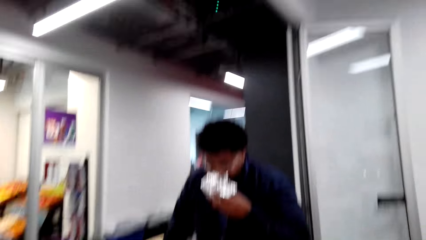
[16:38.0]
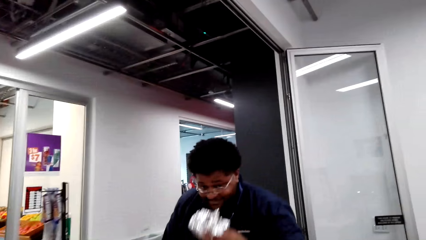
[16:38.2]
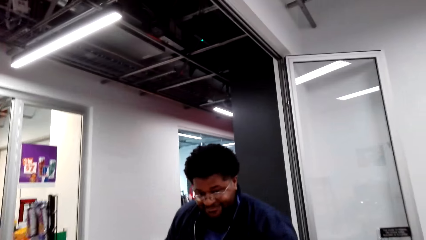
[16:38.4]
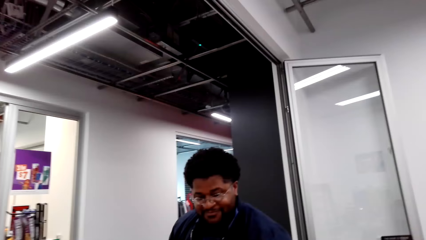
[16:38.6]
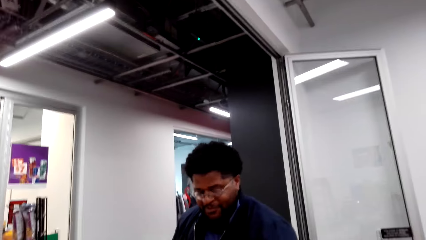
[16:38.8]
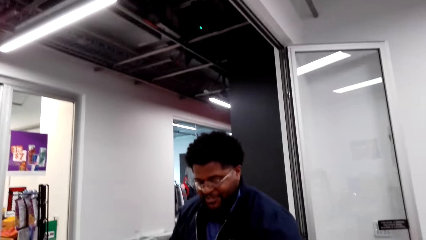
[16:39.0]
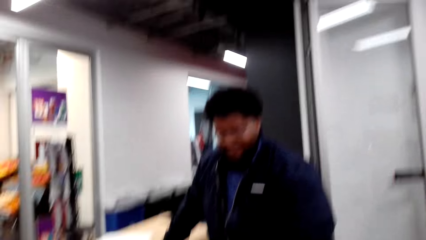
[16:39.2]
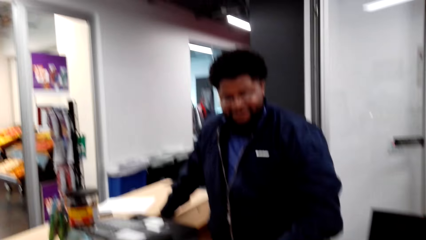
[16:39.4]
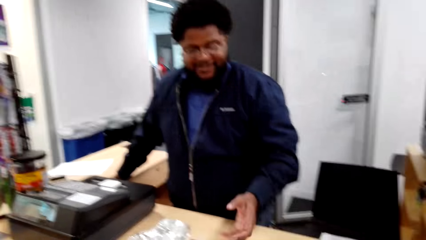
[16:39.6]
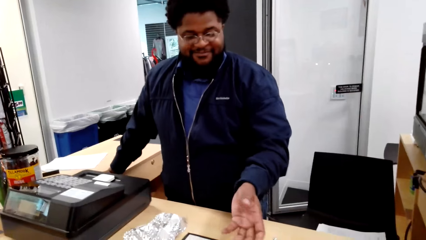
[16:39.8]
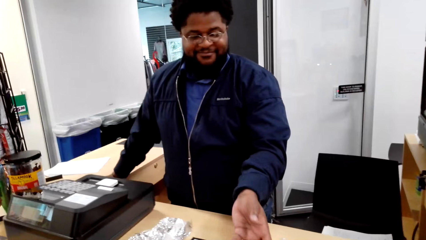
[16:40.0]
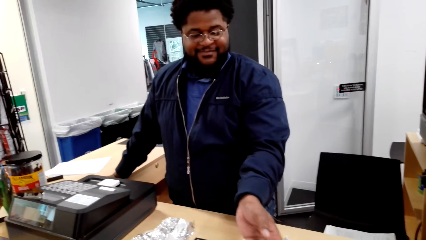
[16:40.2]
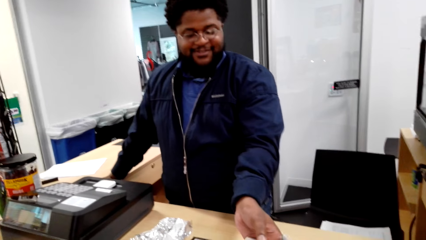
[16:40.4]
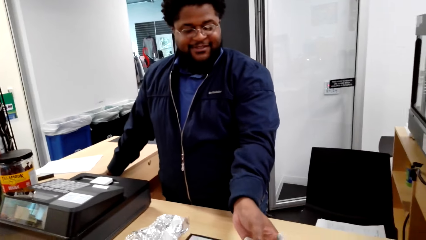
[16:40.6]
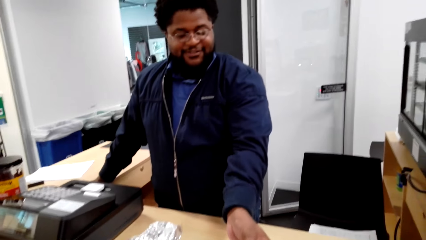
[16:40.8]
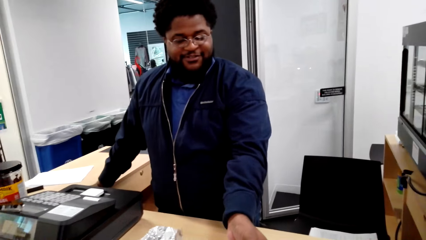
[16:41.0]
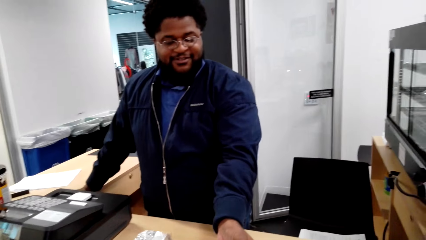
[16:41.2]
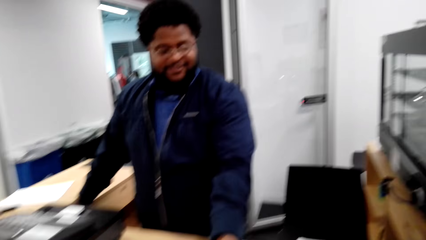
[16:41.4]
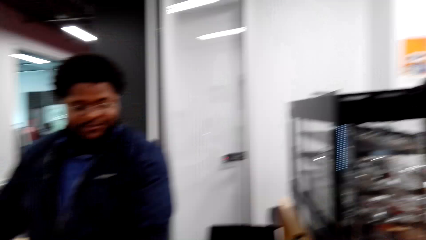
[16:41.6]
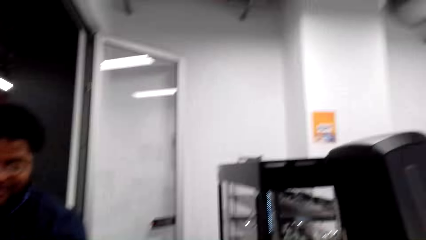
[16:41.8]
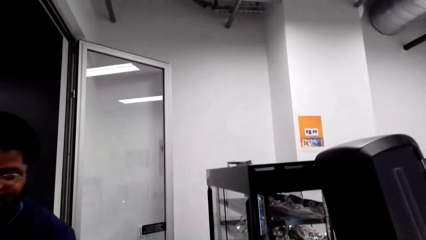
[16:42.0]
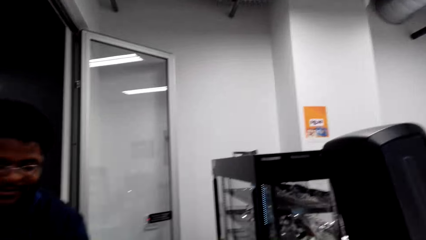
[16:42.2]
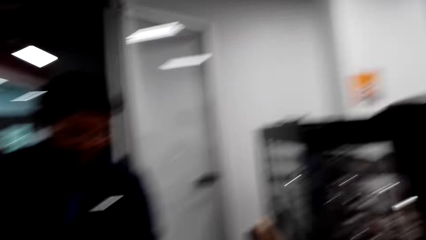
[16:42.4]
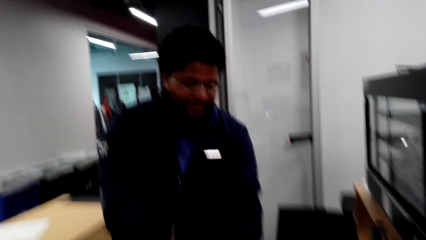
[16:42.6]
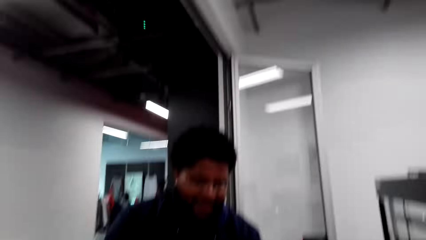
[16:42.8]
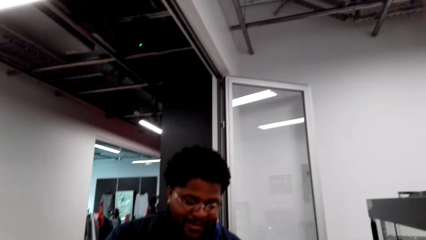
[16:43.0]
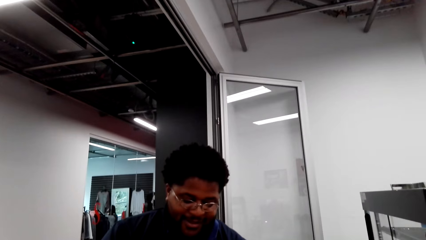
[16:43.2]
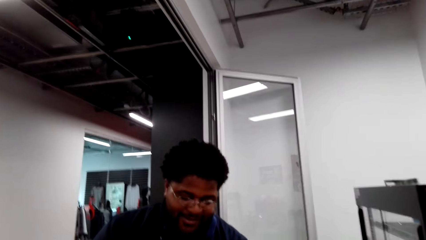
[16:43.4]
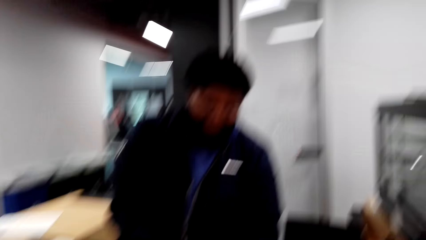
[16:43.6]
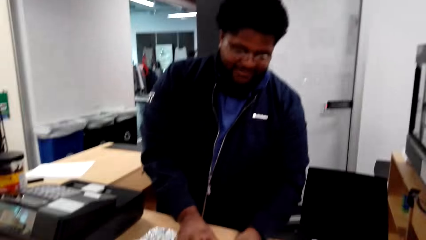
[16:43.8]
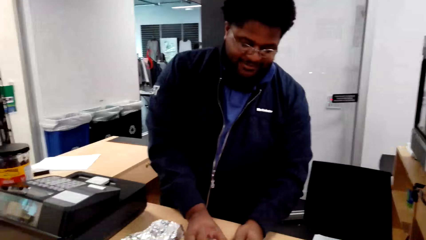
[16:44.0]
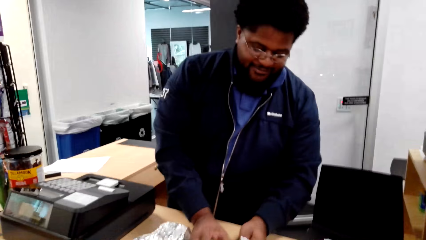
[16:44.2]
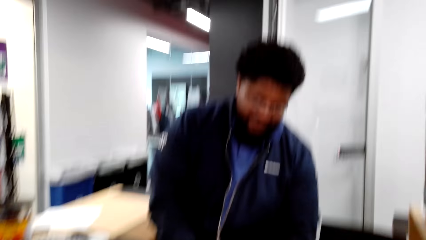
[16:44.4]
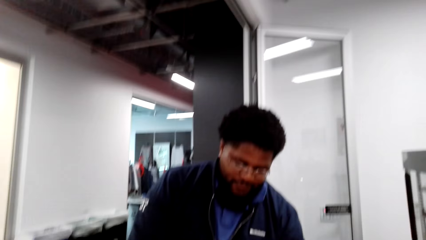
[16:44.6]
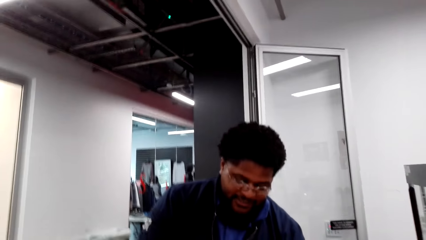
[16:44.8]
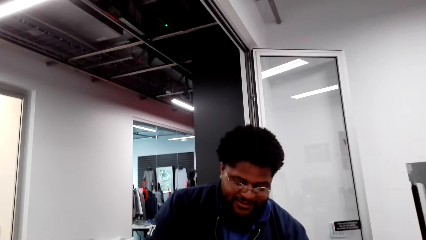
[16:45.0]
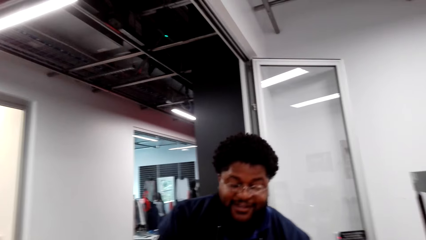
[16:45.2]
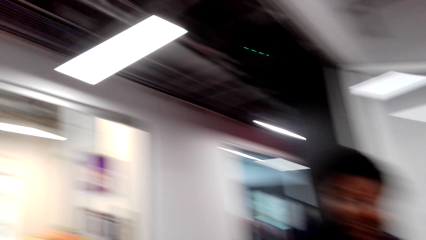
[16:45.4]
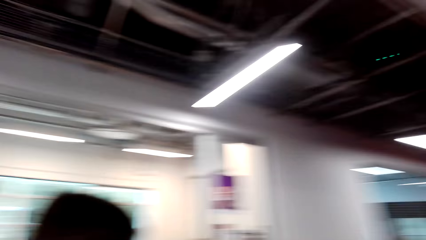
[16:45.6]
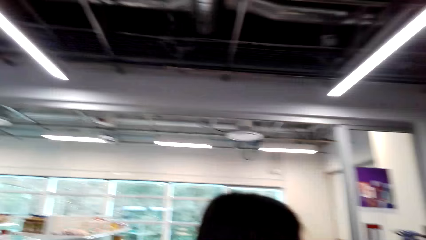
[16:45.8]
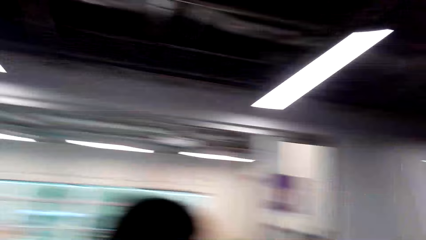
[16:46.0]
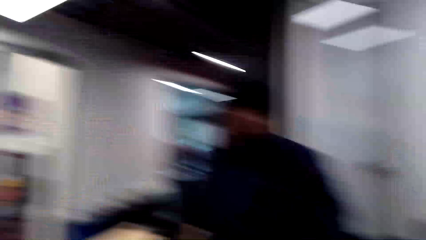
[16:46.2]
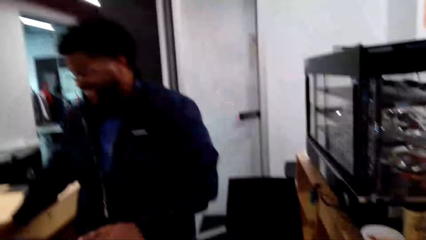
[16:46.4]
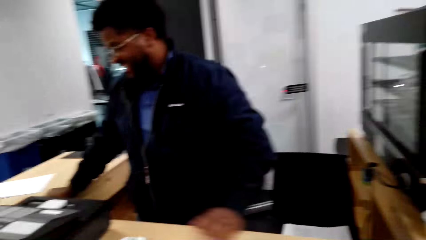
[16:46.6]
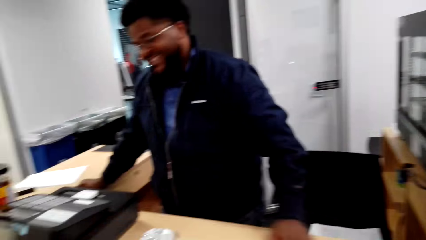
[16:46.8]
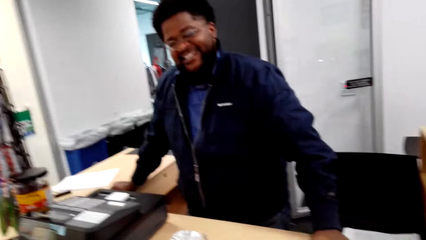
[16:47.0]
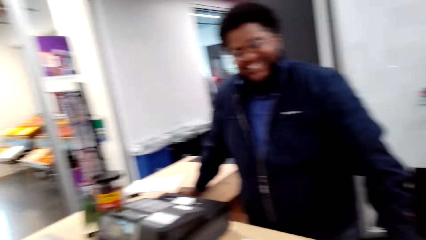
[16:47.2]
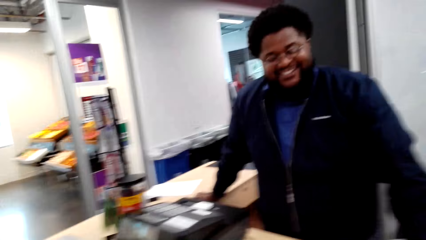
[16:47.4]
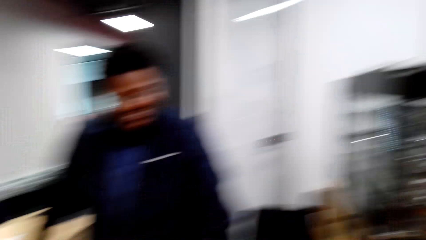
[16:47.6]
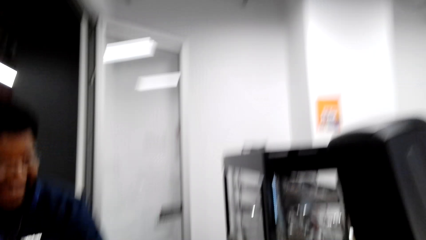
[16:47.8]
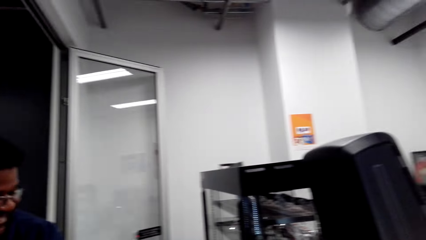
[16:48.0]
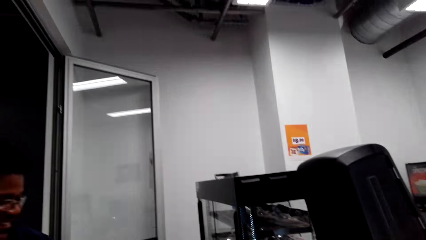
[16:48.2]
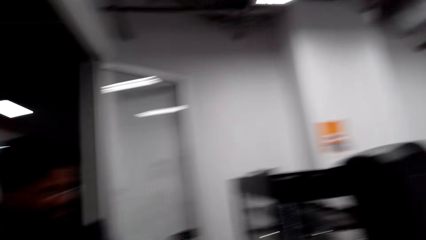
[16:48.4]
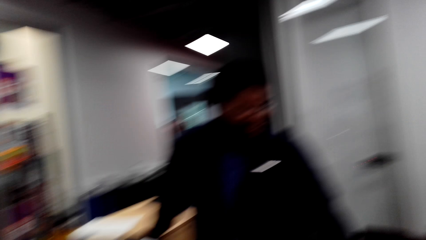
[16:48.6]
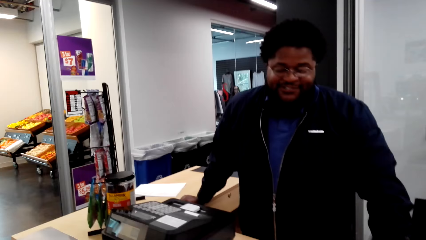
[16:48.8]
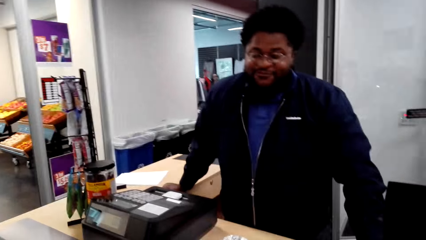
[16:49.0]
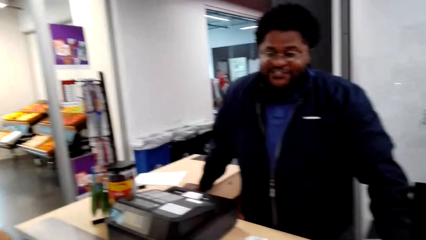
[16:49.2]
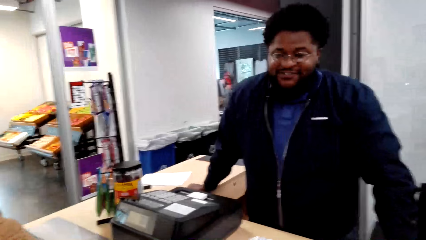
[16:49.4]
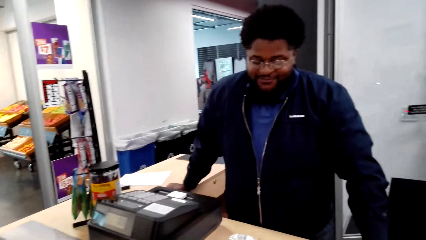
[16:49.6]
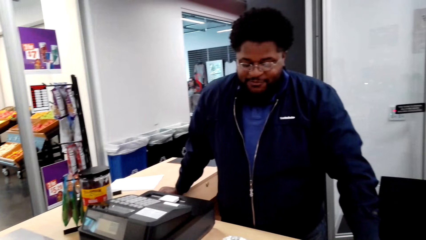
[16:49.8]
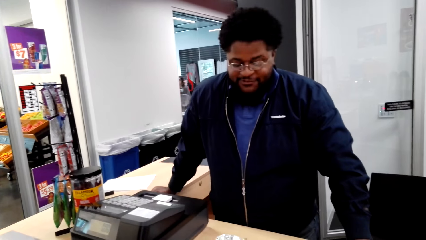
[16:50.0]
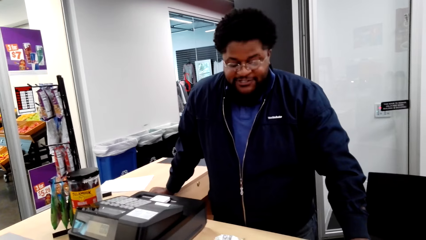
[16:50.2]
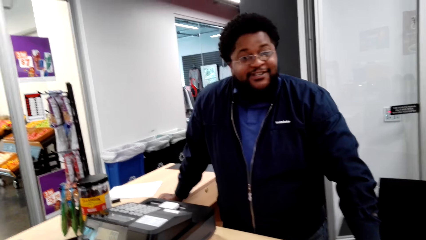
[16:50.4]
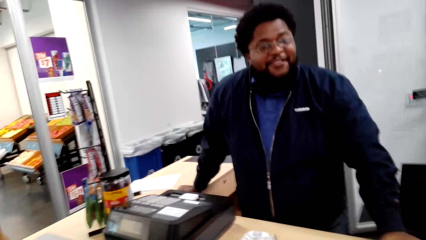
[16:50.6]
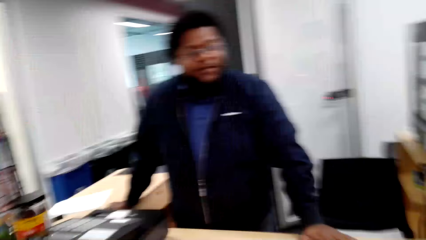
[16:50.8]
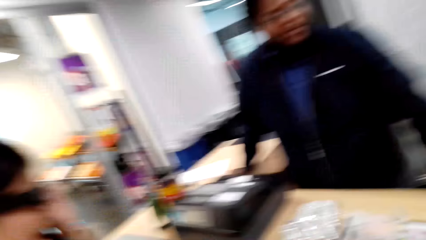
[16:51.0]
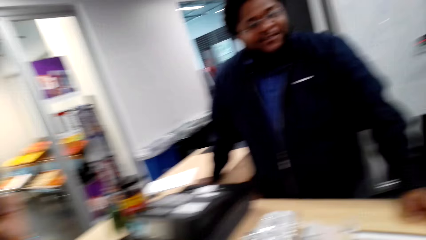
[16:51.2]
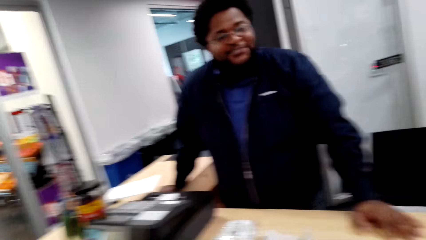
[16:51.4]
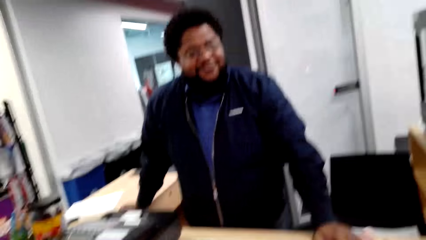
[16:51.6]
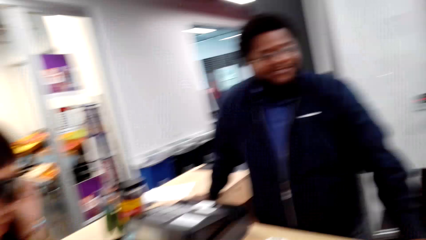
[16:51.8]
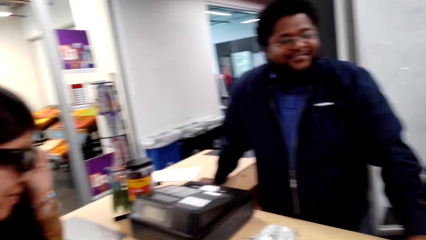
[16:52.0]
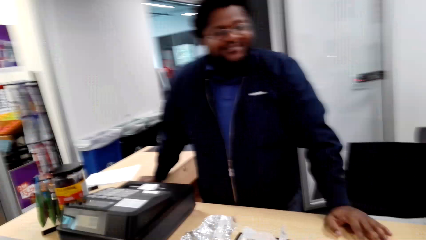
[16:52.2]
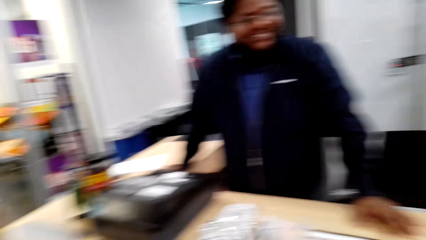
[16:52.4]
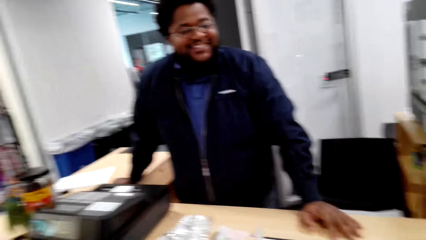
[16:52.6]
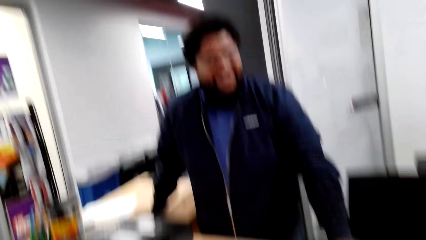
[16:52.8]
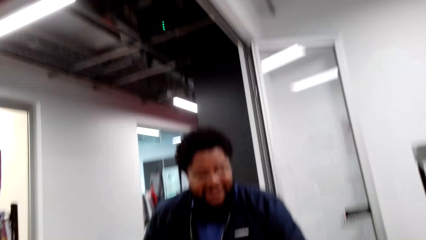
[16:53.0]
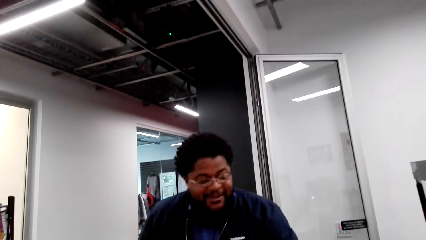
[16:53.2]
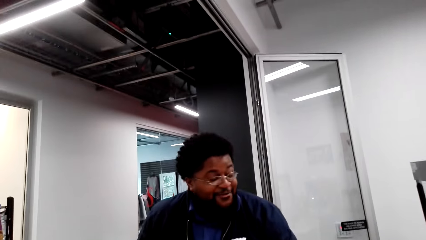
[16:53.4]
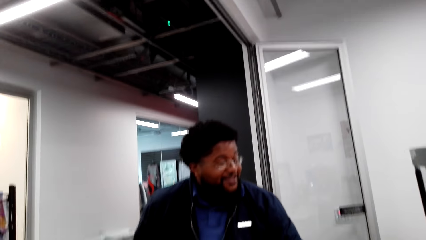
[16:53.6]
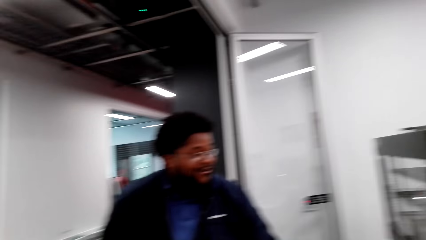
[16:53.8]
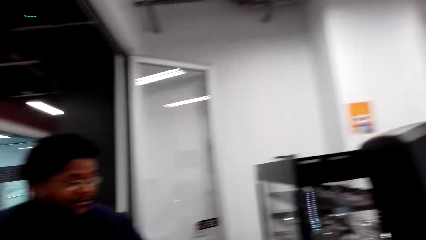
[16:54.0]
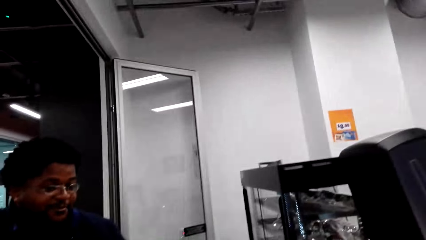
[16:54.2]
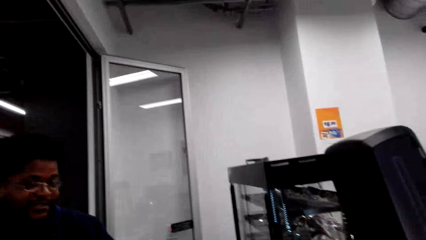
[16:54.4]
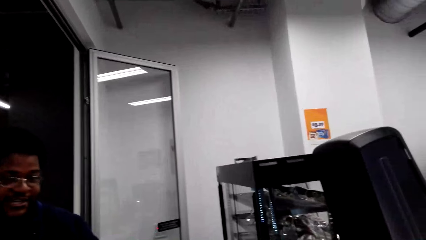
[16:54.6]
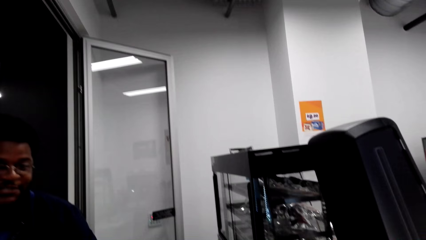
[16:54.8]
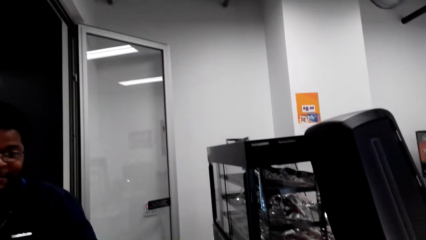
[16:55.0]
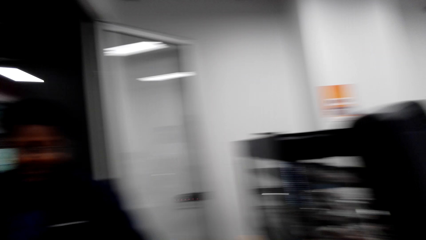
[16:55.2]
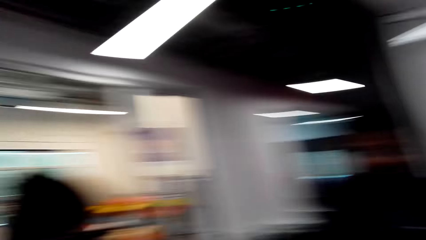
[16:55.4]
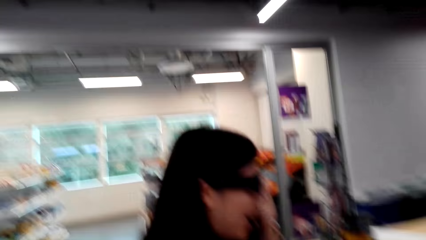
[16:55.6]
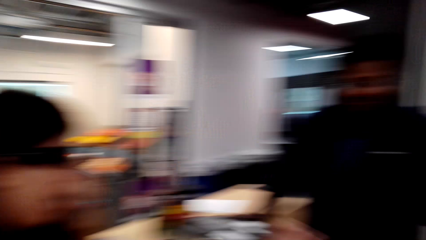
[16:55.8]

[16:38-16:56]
The cashier smells the burger. The cashier speaks to the woman. The cashier picks up food. The camera wearer talks with the cashier. The cashier speaks to the camera wearer. The camera wearer looks around. They talk with the cashier. They laugh. The cashier speaks to the camera wearer. The camera wearer speaks to the cashier. The cashier speaks to the camera wearer. The camera wearer talks with the cashier.
